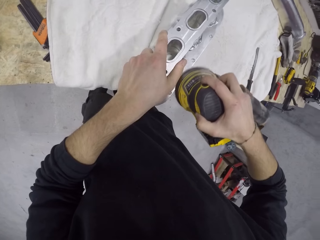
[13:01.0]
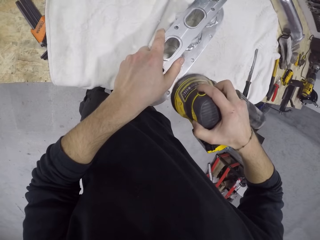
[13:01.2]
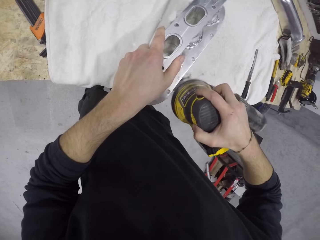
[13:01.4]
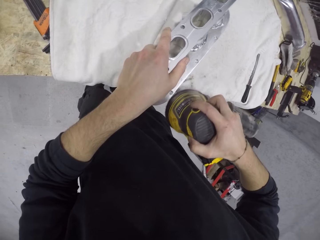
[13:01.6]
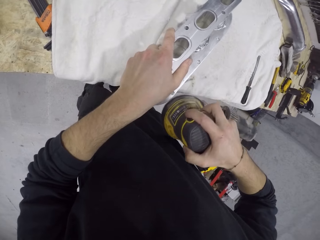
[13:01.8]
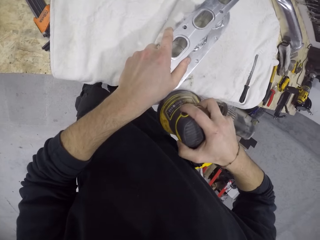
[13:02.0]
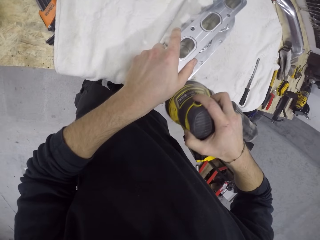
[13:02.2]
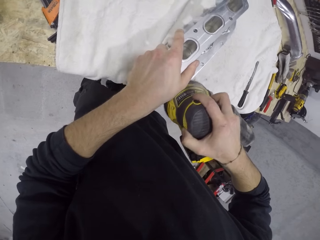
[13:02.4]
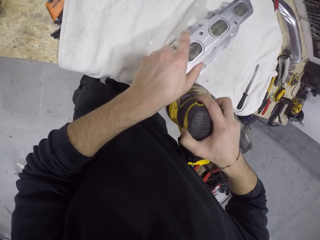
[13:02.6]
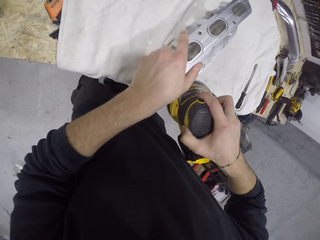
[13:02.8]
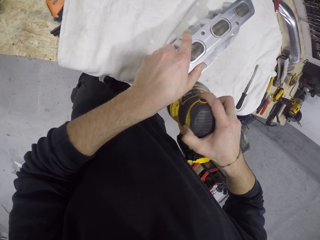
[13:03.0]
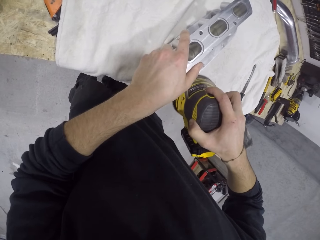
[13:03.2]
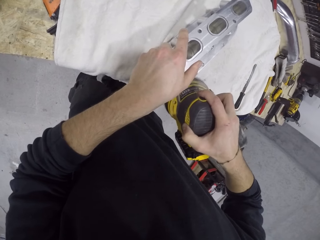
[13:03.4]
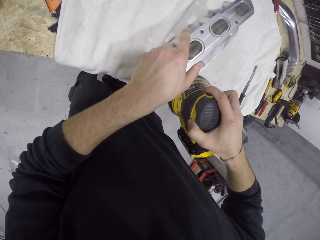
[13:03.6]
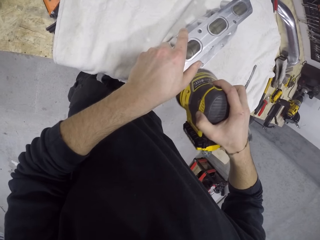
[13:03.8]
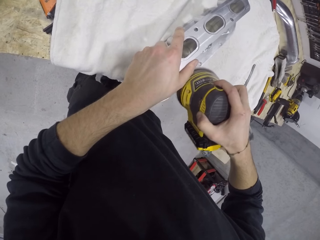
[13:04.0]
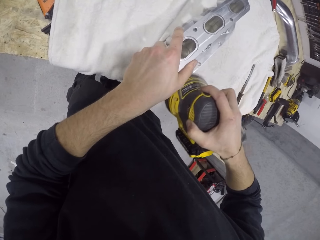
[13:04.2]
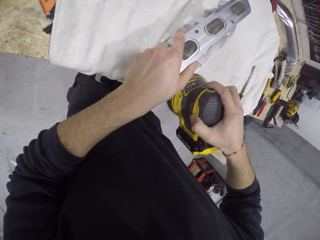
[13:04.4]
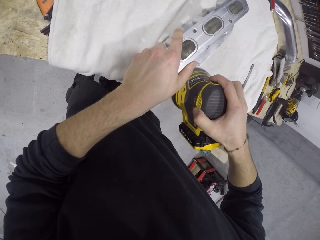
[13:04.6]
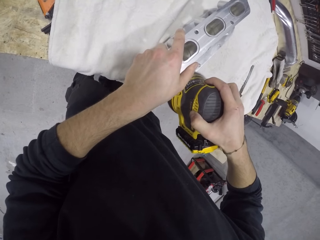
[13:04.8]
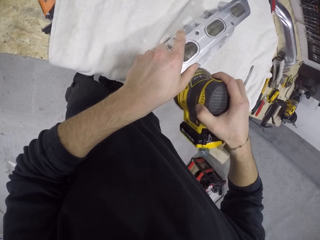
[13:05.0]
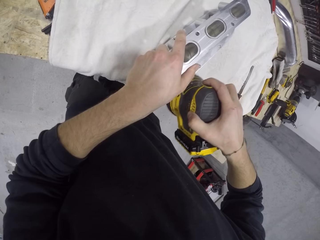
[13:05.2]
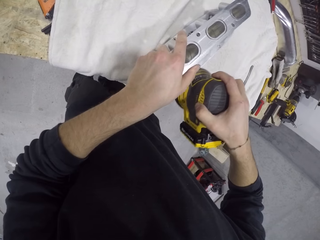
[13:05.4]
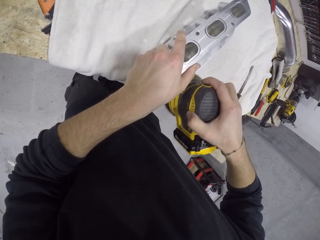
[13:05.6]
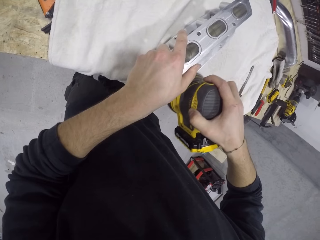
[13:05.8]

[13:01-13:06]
The camera wearer smoothens the metal stand.

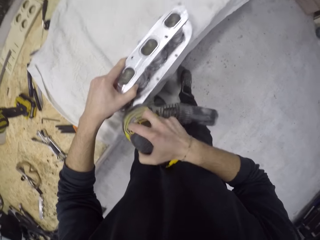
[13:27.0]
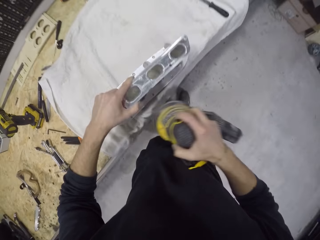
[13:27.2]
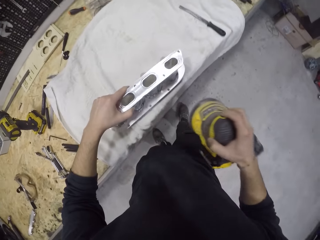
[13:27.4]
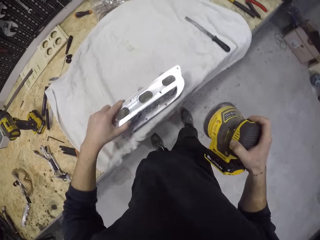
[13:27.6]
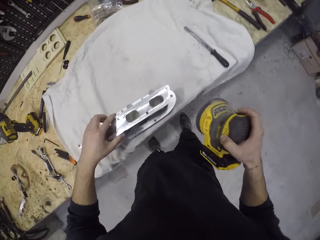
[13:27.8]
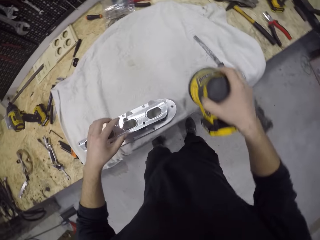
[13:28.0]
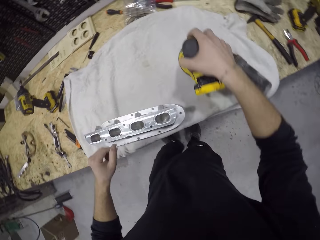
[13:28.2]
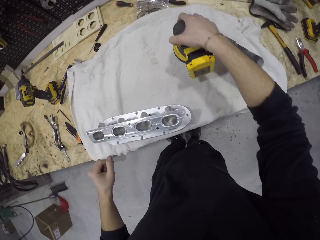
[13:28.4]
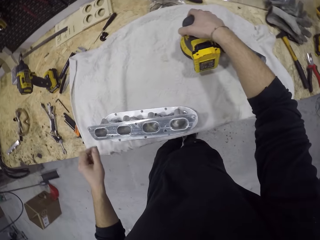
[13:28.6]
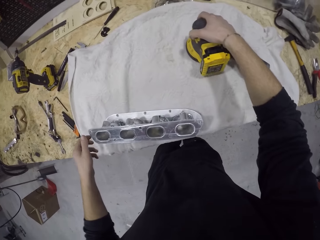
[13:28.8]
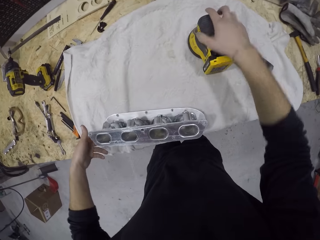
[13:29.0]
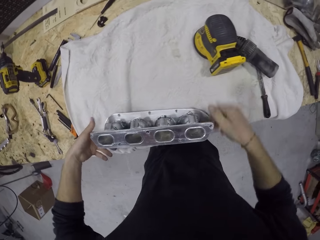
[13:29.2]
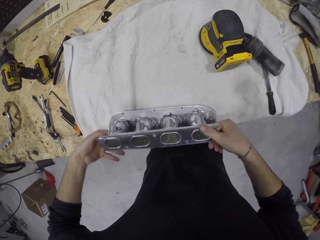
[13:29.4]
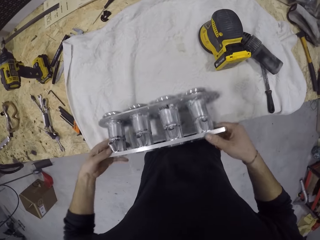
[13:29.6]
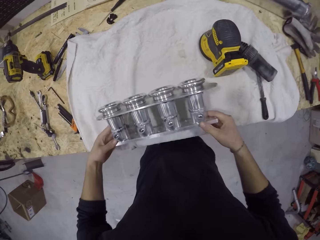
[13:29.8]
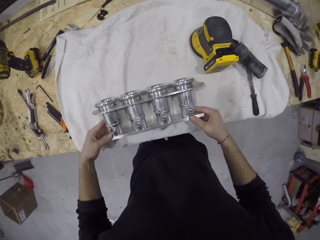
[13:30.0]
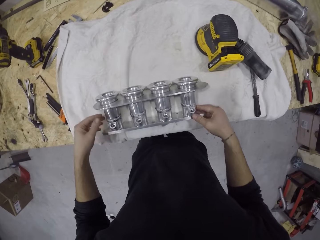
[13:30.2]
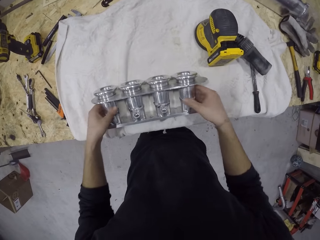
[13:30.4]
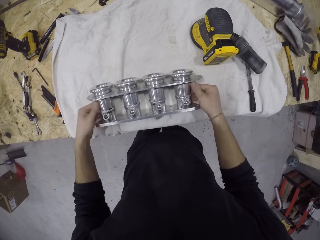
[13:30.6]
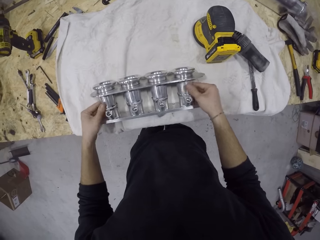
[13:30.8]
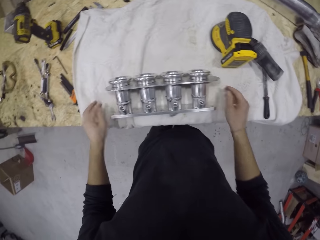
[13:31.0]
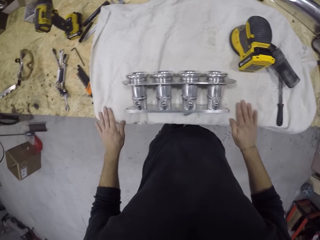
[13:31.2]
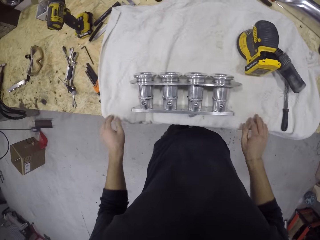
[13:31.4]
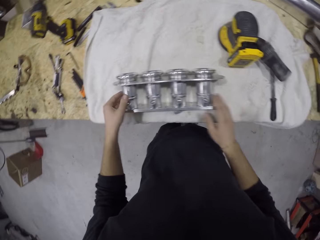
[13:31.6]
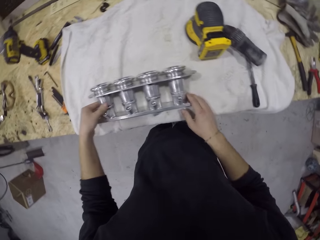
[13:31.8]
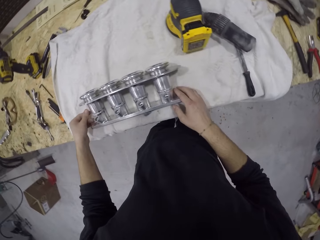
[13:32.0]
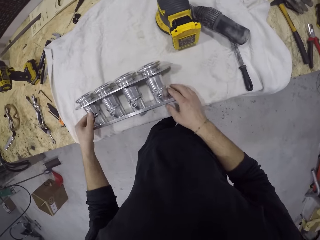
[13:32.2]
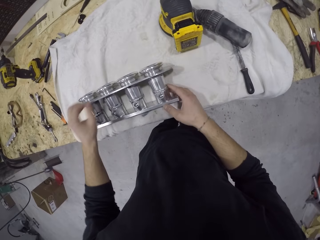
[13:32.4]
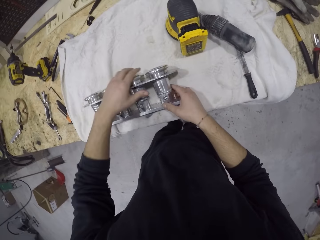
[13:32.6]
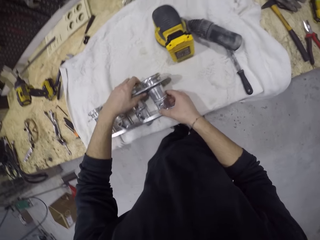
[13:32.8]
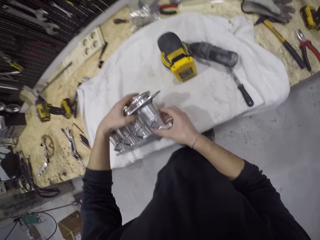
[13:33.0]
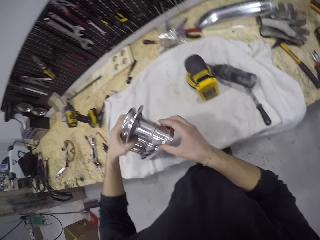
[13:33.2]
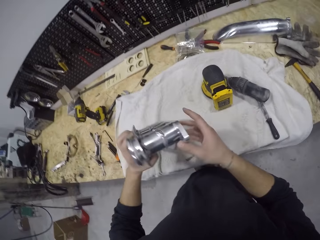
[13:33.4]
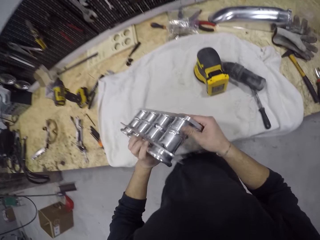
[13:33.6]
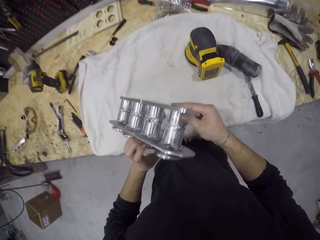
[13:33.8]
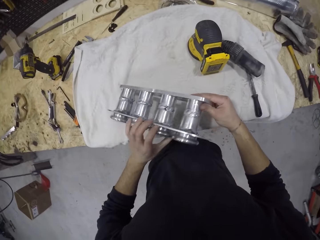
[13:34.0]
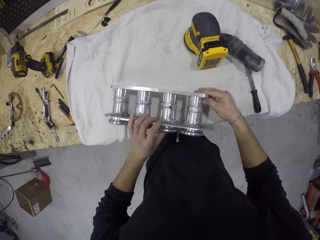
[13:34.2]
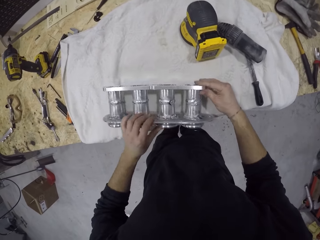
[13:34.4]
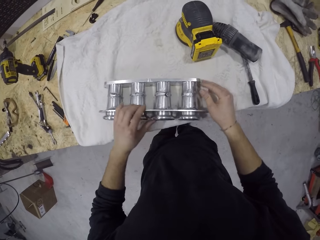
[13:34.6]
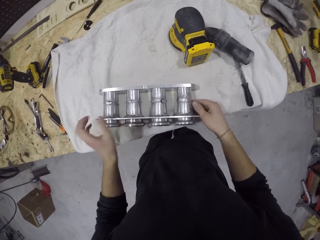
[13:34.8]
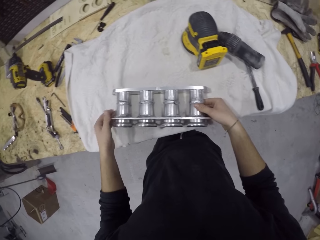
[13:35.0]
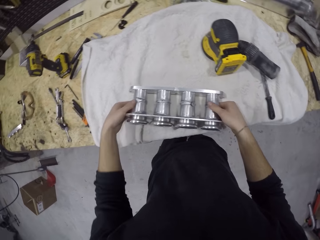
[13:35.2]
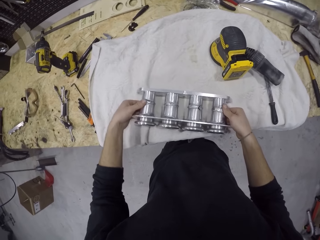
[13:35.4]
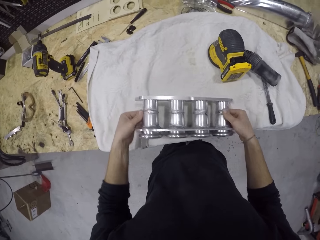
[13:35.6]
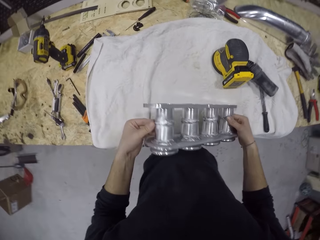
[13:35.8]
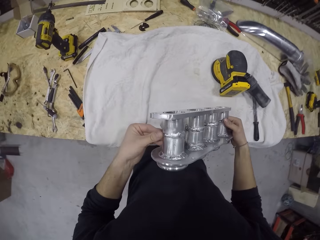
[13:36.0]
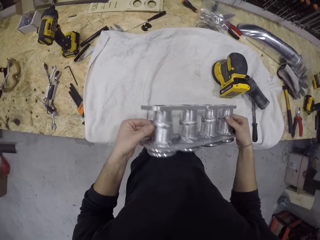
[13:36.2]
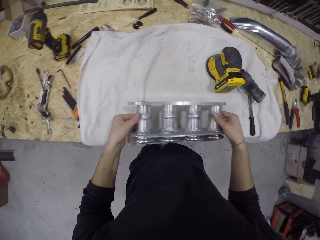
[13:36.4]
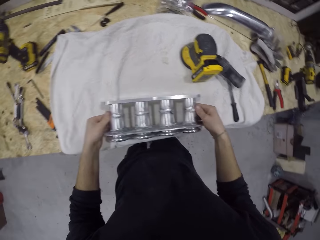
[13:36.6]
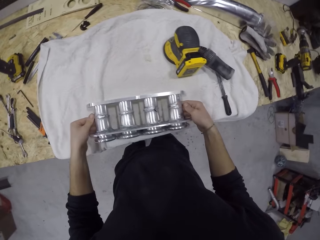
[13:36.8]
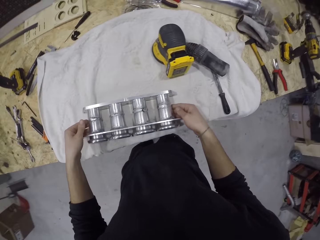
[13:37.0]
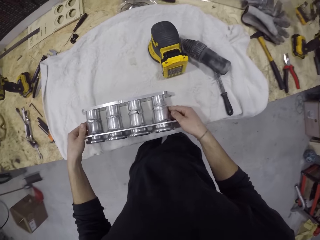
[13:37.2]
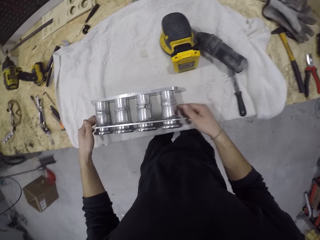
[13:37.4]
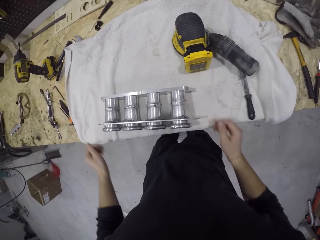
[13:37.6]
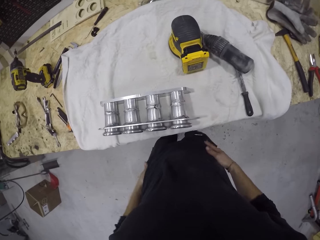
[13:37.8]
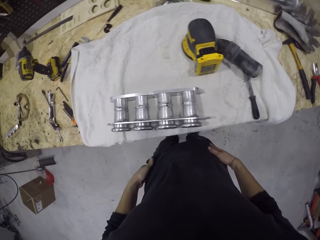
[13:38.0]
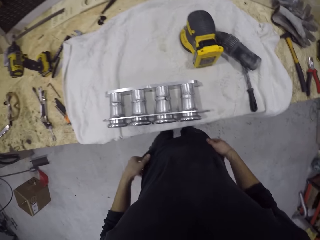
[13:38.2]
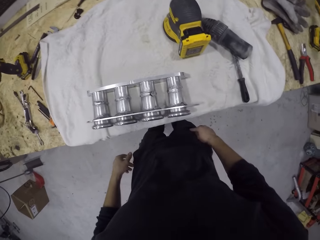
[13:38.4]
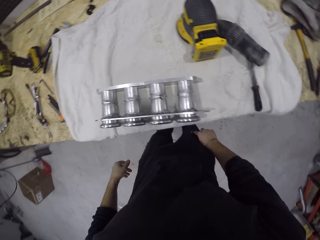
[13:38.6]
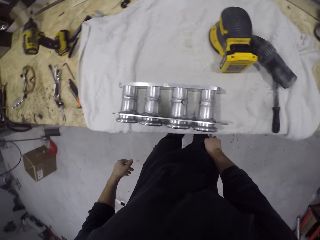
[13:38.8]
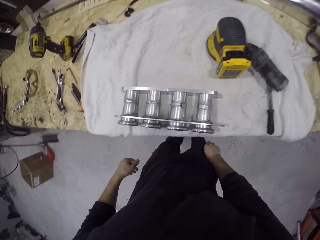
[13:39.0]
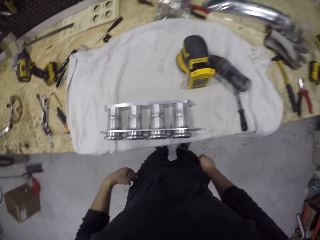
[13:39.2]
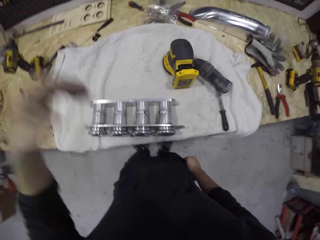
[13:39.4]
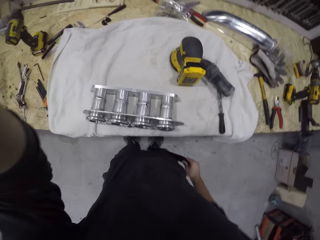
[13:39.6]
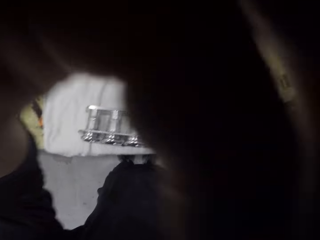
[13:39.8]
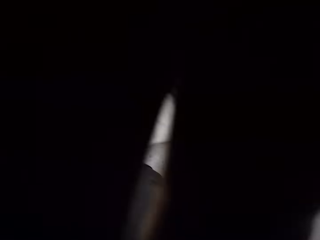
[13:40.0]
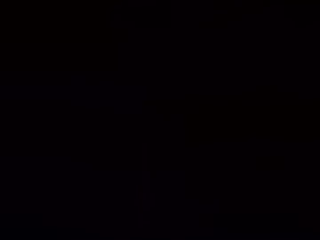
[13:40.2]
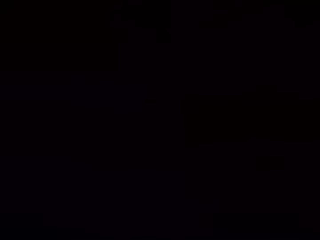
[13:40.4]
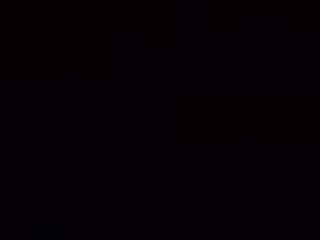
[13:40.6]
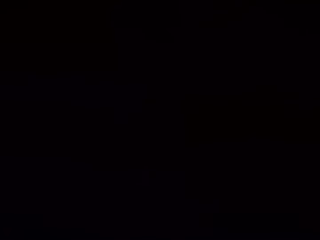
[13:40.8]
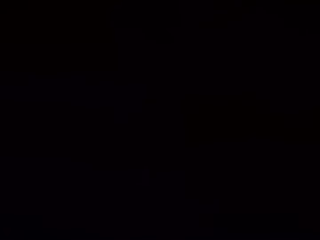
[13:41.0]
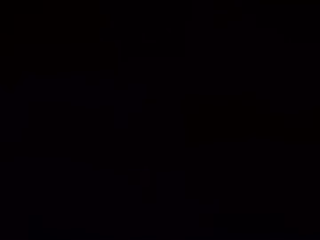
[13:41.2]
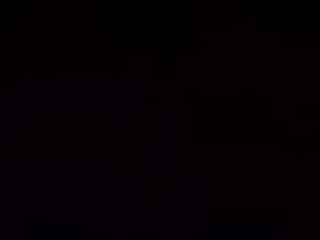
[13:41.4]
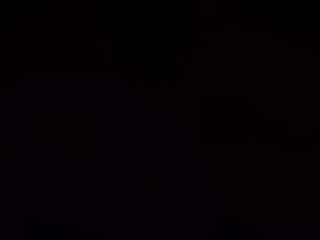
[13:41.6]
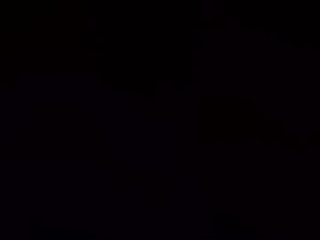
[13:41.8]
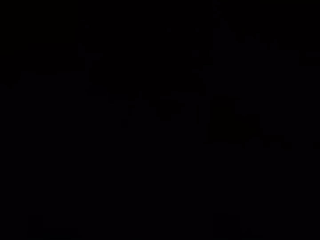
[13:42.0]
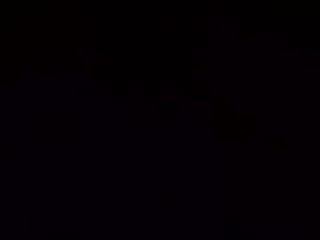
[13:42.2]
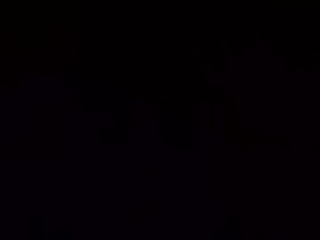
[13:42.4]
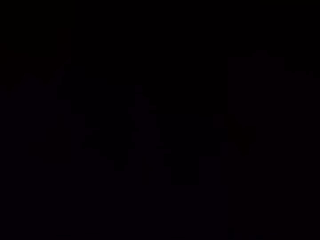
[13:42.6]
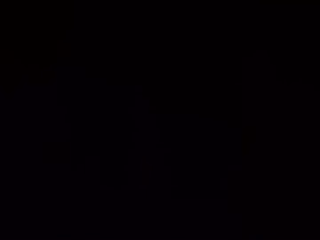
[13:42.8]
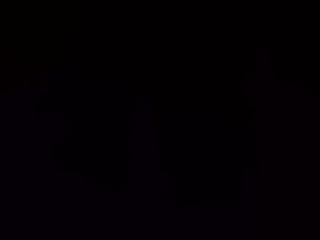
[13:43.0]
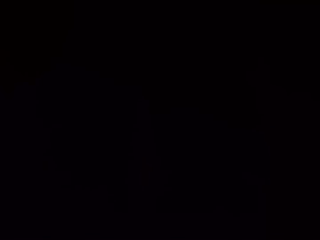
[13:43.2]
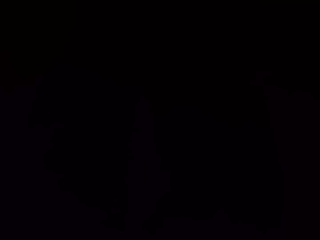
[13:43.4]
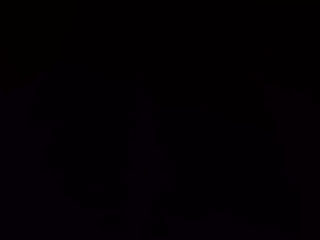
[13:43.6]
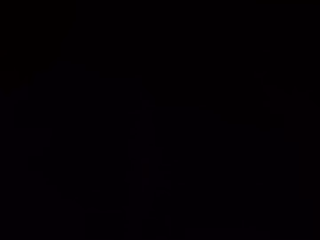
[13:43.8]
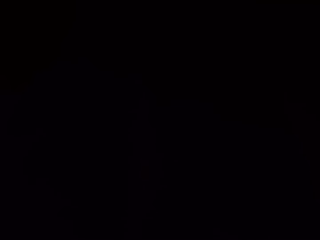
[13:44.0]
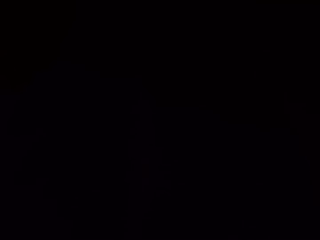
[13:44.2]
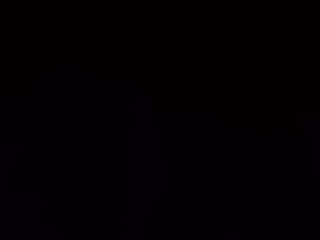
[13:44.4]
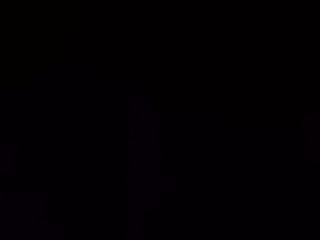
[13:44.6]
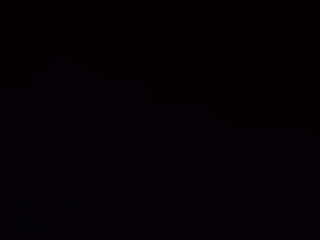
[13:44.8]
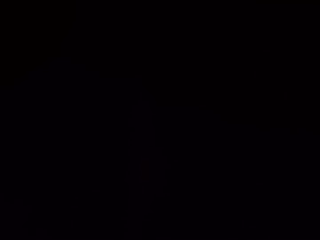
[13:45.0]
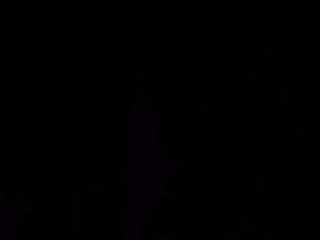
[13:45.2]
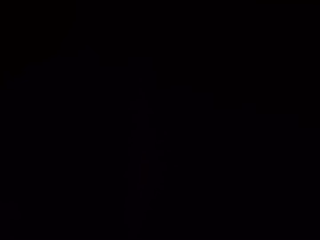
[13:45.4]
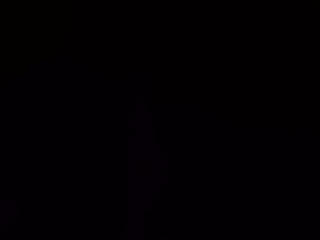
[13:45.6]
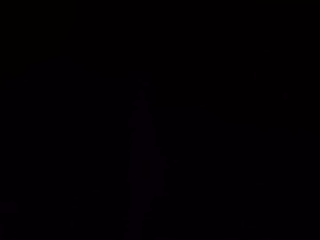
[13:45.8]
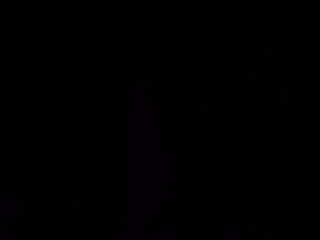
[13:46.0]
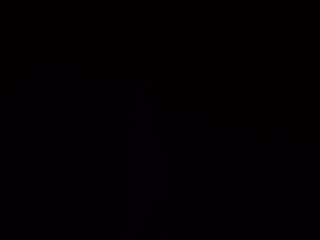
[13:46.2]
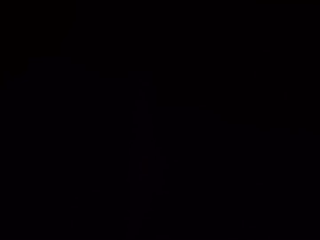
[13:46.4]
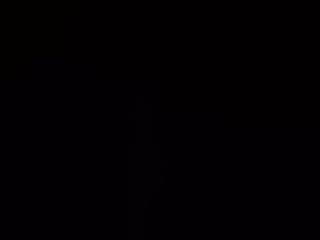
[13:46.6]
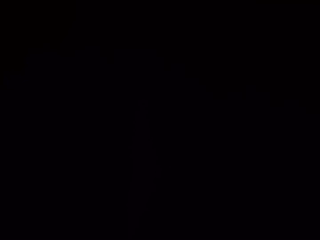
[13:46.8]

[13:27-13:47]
The camera wearer drops the sander machine on the cloth on the cabinet with his right hand. He examines the aluminium cylinder head with his hands. He flips the metallic stand. He dips his right hand in the pocket. He removes a phone from his trousers' pocket with his right hand. He adjusts the camera.
